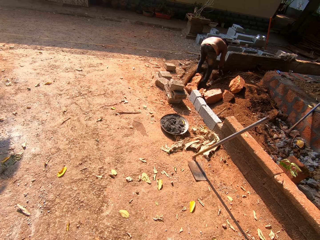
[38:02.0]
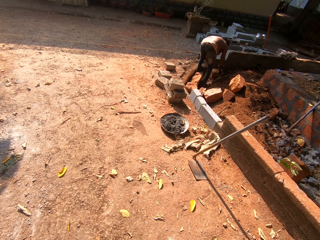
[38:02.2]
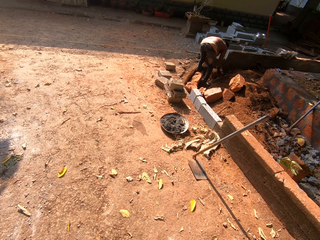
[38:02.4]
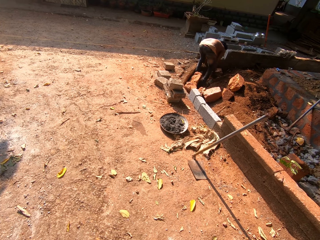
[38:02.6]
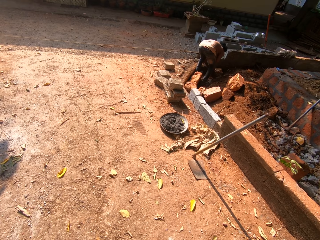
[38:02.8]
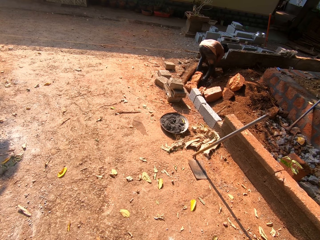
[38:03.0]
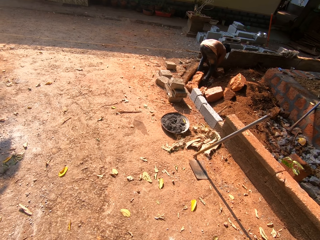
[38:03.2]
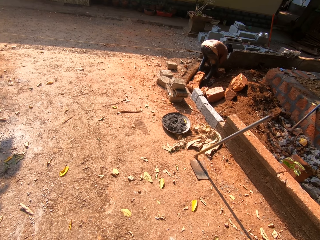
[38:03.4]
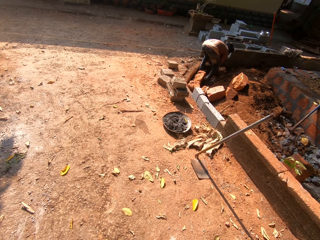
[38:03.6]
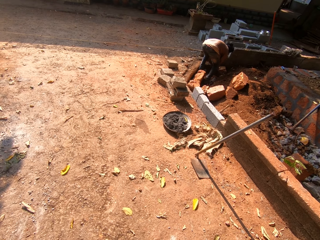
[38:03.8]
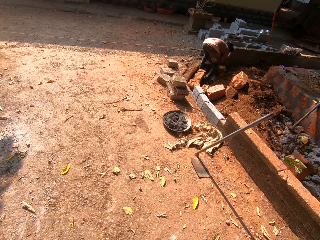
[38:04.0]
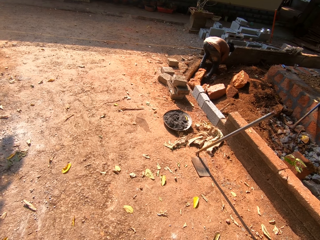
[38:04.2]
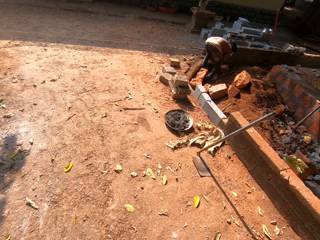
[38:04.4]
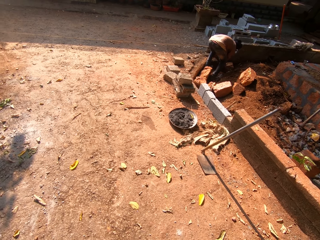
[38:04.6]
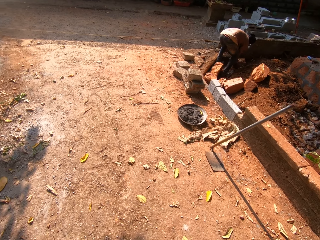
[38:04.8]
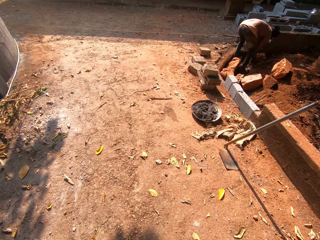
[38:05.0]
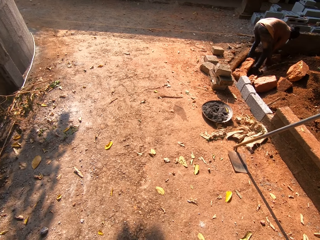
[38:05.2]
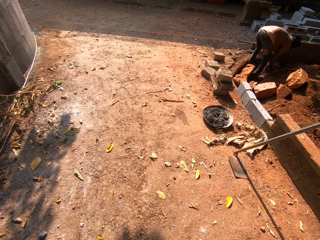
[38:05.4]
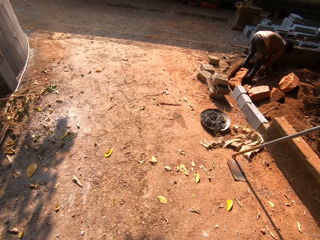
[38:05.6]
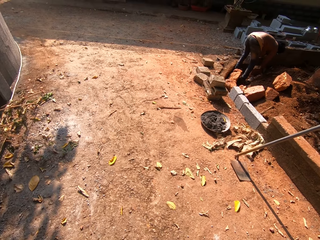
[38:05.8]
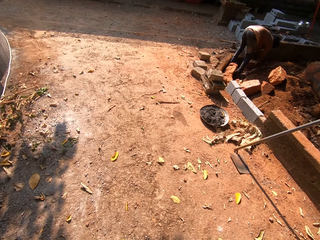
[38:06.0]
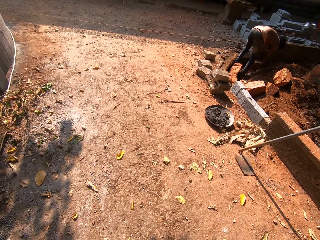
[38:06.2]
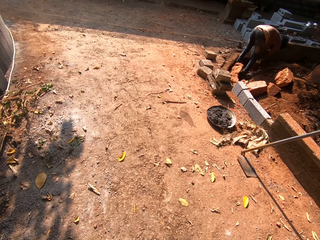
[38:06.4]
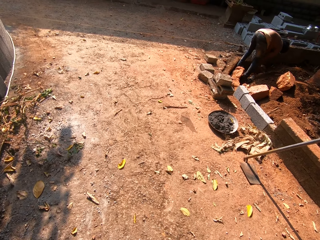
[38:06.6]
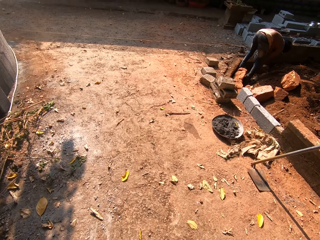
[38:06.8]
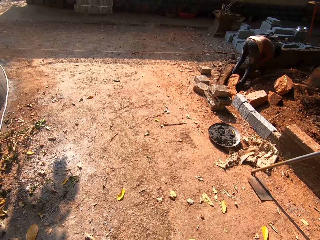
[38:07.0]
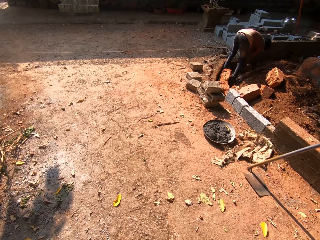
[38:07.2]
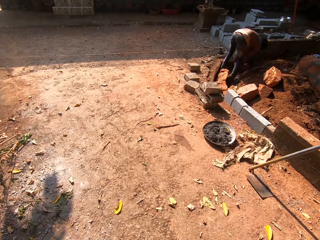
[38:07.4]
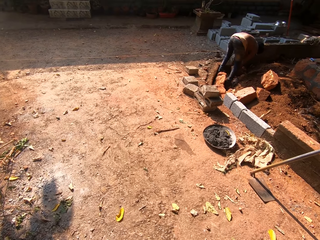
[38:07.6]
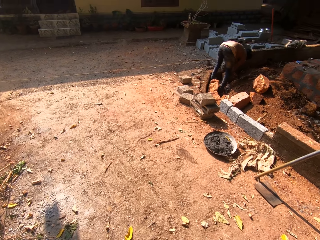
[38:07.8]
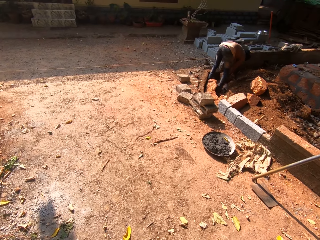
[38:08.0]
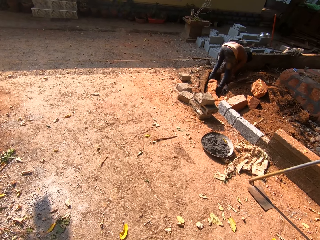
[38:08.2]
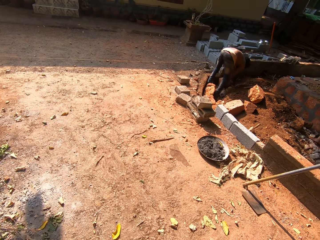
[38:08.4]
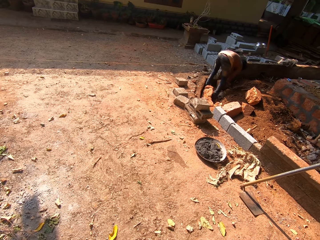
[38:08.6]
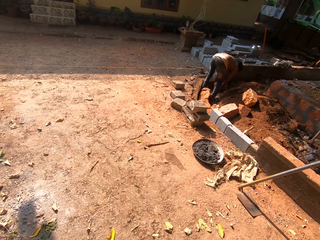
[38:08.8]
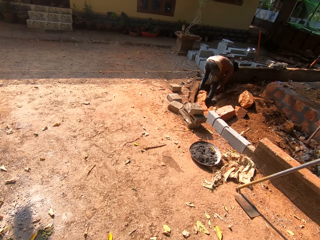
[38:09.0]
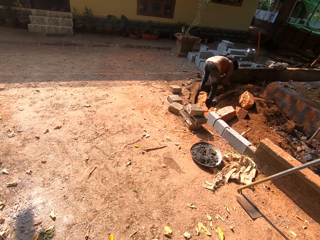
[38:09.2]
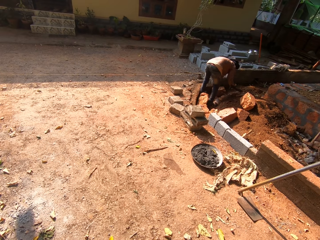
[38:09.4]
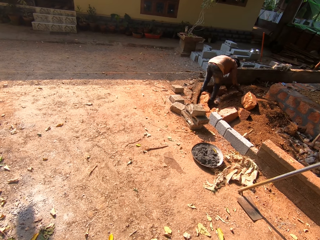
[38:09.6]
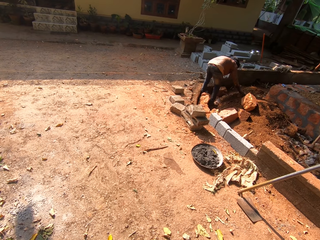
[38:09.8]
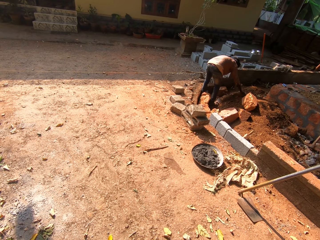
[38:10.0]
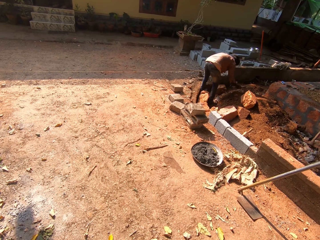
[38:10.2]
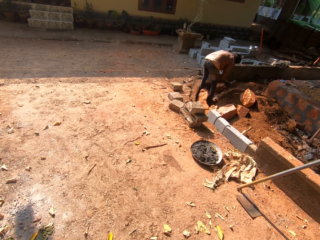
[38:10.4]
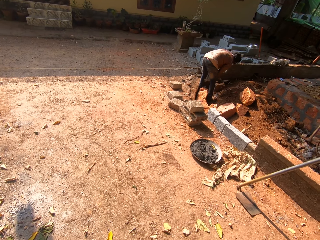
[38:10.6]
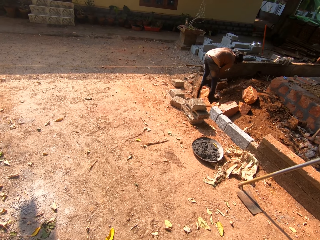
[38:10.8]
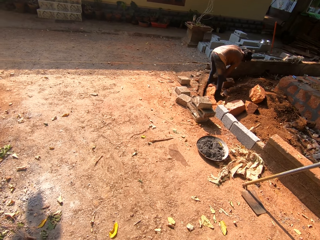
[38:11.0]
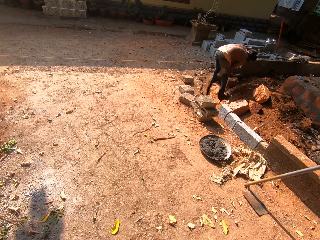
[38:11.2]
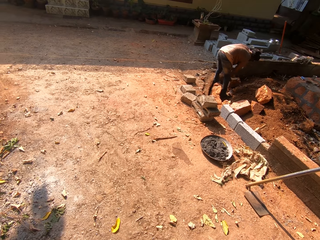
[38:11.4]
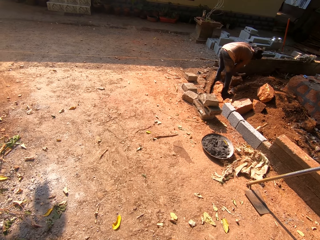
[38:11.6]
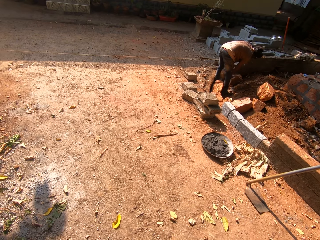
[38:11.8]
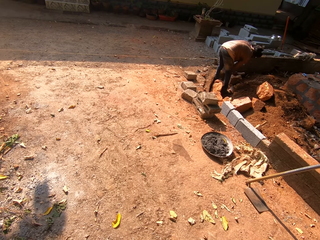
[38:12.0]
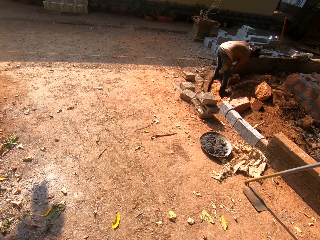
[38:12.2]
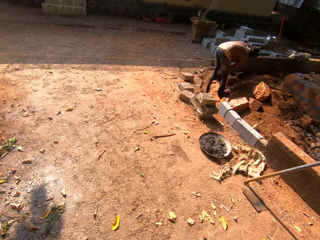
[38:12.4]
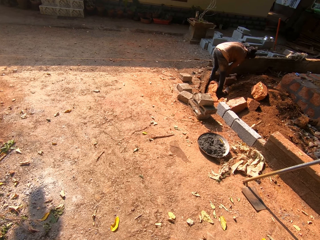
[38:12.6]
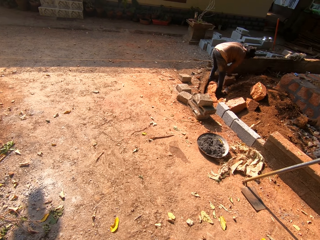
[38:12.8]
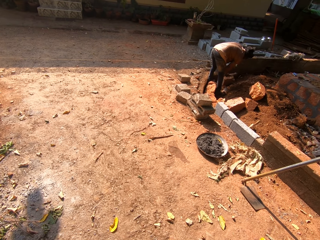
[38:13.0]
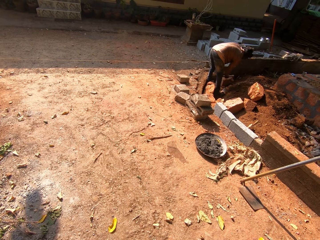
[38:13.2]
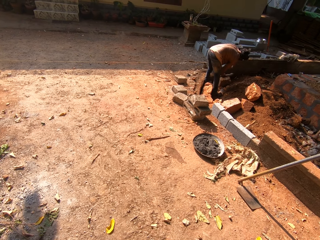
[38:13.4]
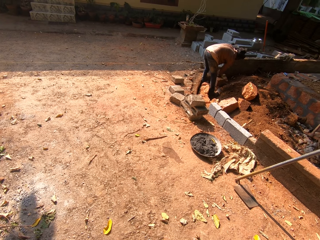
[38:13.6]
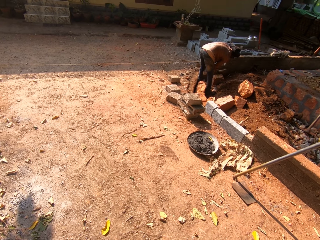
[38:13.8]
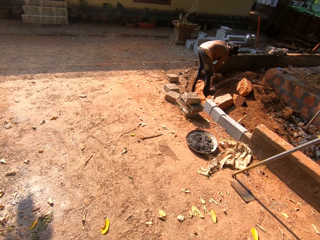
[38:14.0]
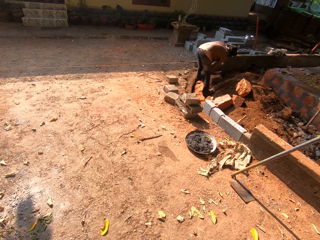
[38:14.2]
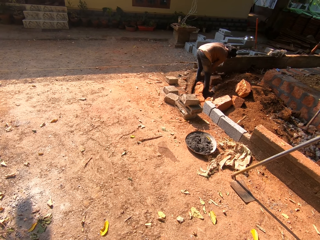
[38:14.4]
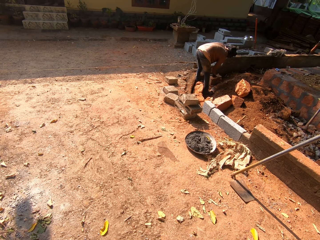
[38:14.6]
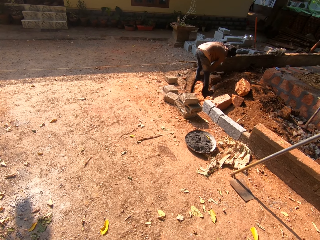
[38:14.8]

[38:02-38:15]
The man picks up the axe on the ground with his right hand and hits the broken brick with the axe in his right hand.

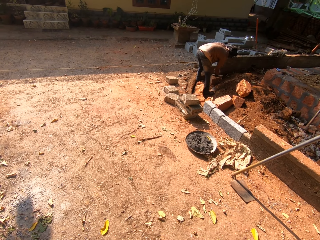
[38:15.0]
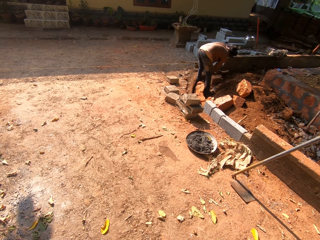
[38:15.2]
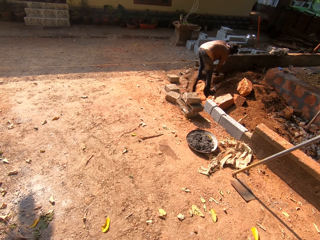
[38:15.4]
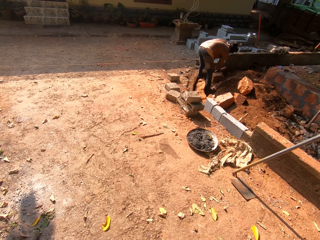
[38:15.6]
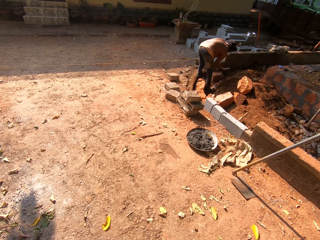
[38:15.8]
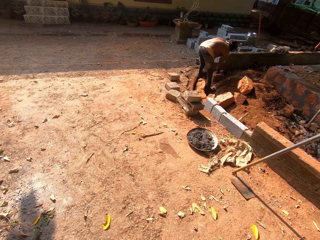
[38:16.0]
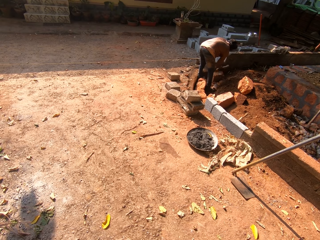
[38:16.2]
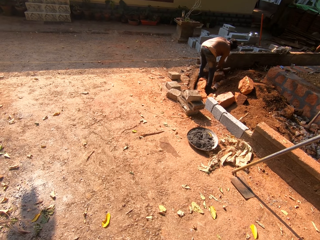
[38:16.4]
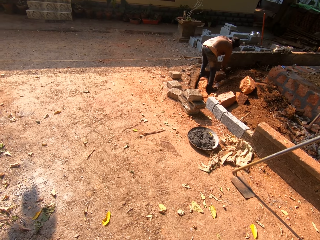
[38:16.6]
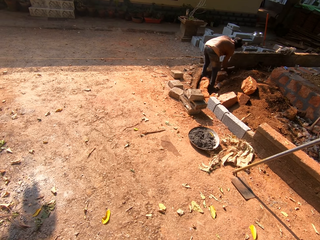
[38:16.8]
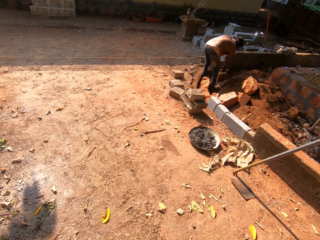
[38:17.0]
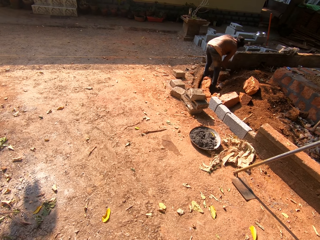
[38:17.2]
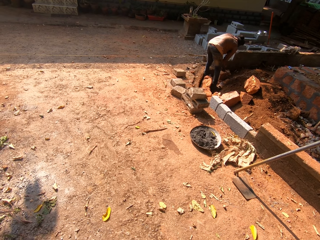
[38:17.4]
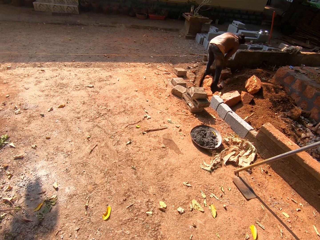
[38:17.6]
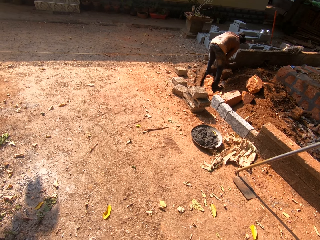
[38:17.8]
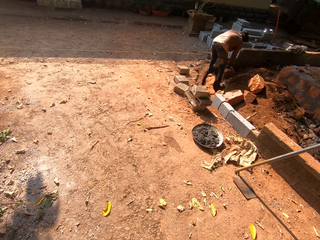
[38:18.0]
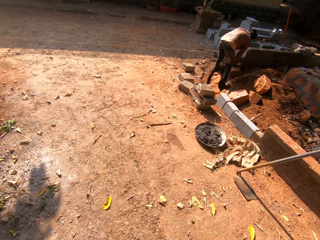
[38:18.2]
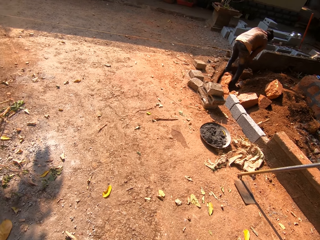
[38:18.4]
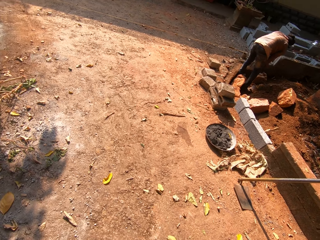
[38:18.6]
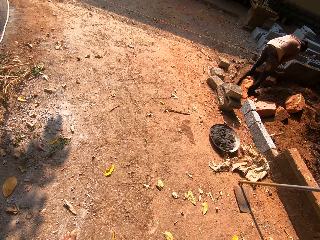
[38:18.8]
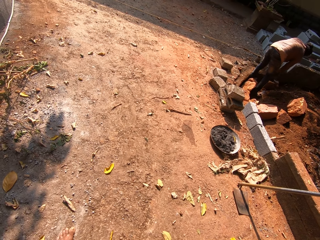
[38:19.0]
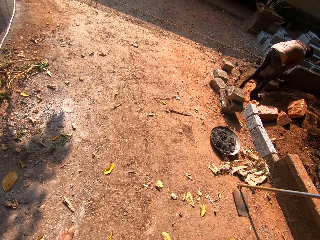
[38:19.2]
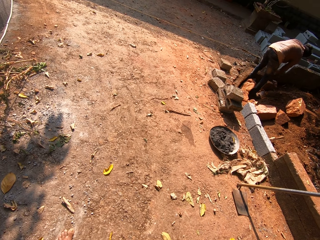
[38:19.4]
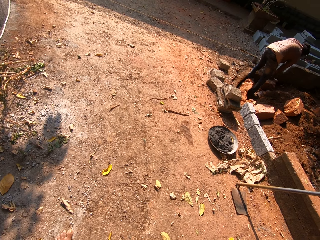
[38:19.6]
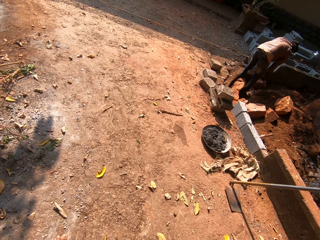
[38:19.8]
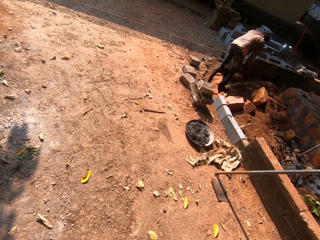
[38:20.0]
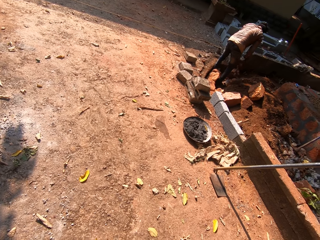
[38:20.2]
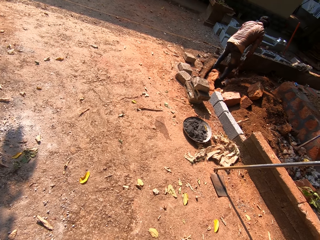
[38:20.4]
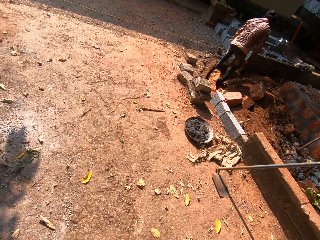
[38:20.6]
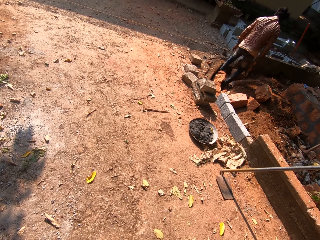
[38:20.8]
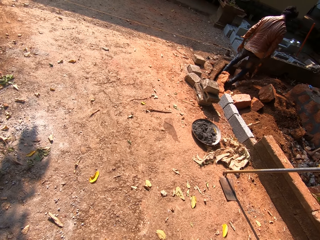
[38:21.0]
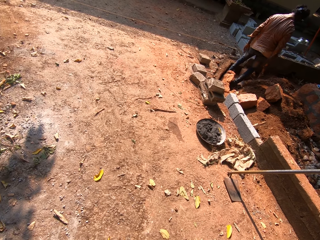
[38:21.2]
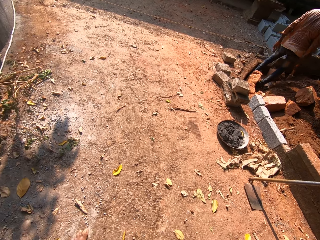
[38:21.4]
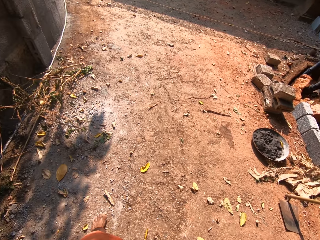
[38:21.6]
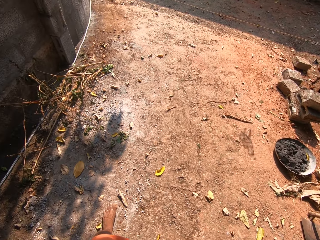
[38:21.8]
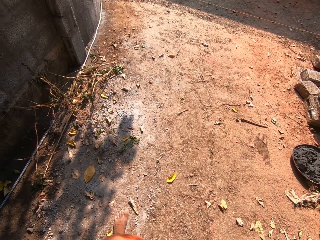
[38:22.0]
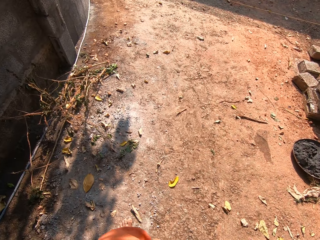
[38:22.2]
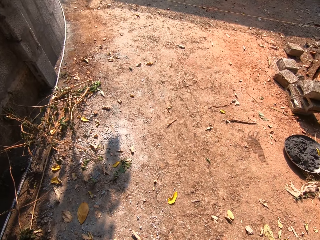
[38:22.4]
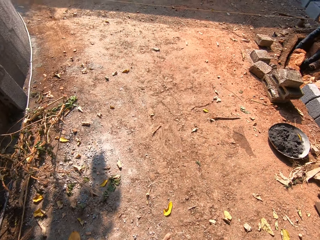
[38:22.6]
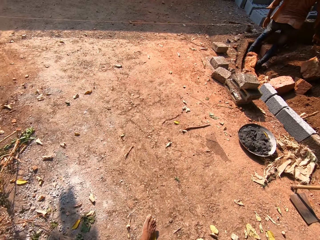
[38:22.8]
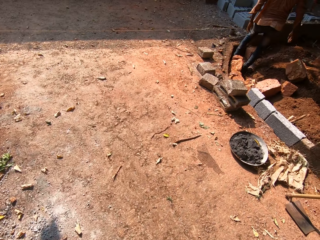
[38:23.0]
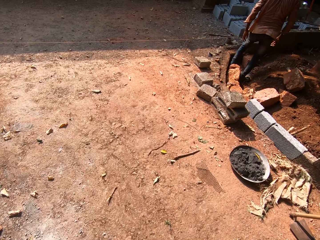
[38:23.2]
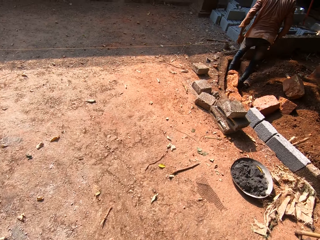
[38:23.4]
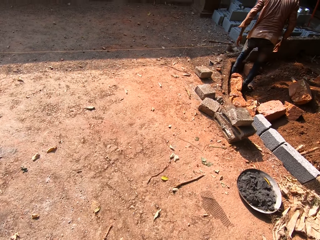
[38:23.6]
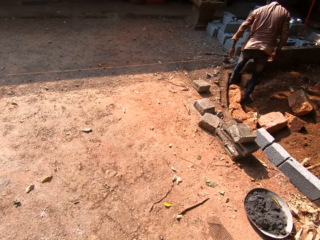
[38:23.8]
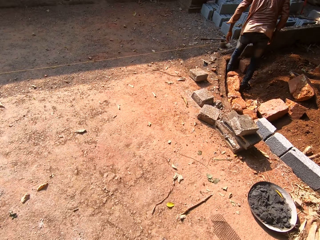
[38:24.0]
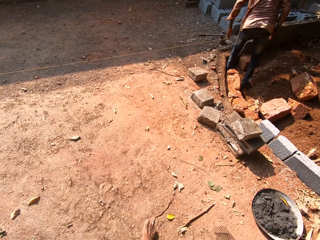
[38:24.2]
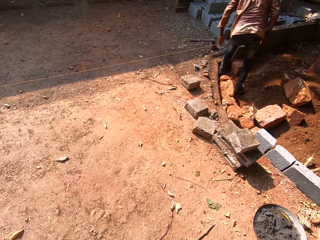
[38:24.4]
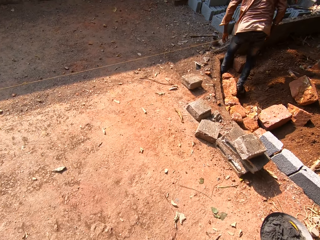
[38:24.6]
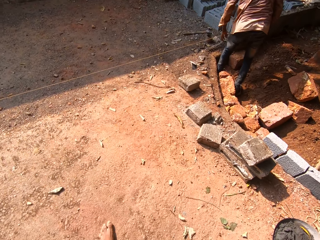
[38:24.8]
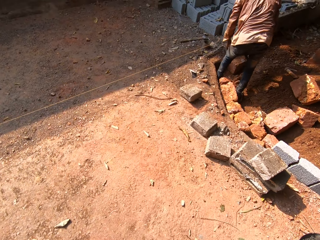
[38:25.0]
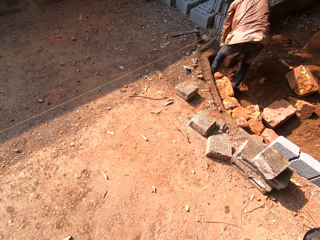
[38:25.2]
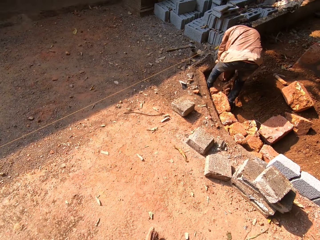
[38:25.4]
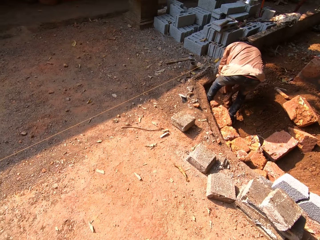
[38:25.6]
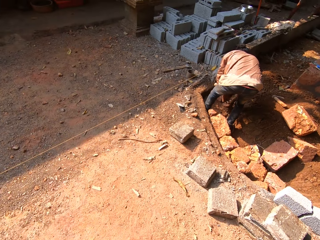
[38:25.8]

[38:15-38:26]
The man throws the axe on the ground with his right hand.
